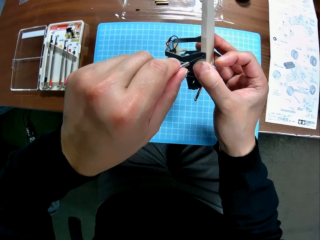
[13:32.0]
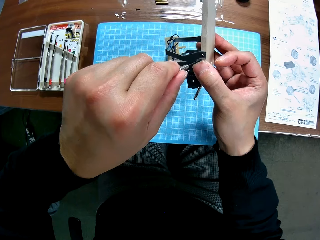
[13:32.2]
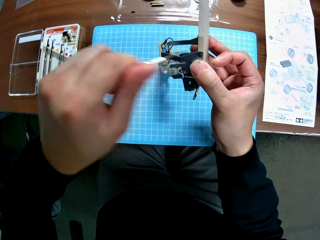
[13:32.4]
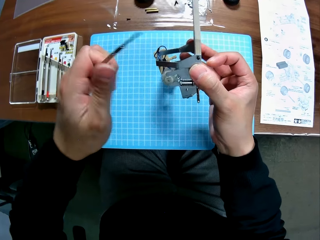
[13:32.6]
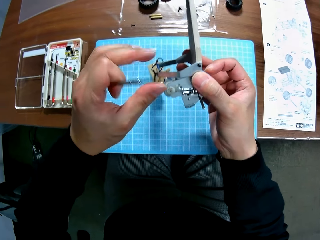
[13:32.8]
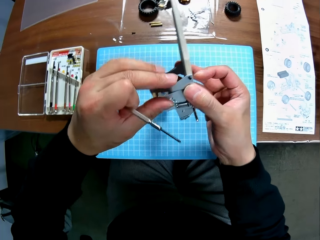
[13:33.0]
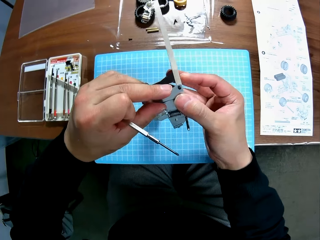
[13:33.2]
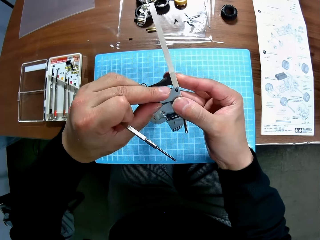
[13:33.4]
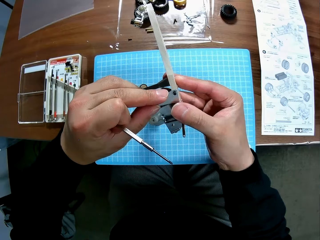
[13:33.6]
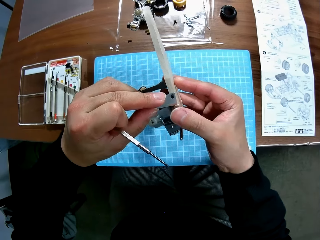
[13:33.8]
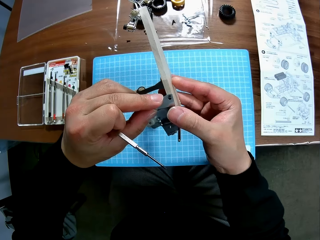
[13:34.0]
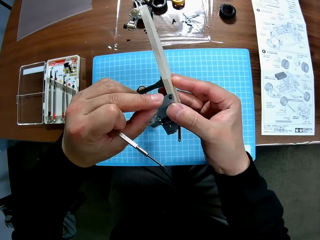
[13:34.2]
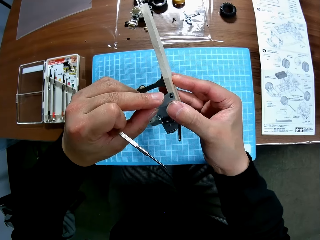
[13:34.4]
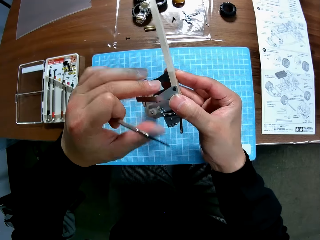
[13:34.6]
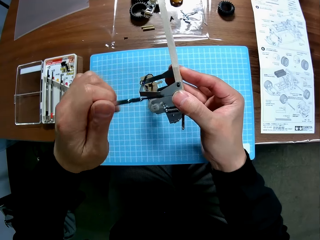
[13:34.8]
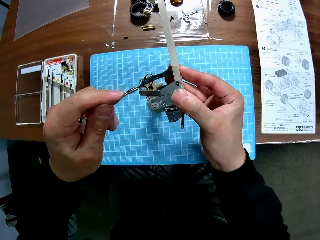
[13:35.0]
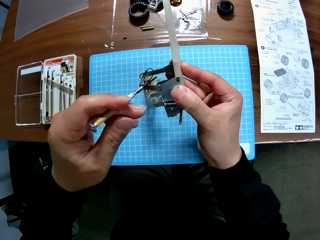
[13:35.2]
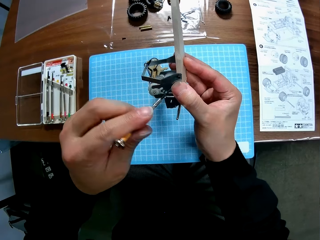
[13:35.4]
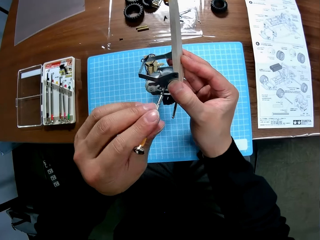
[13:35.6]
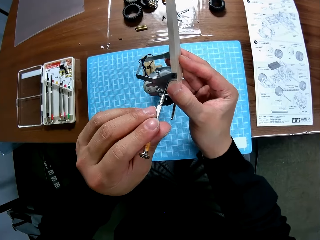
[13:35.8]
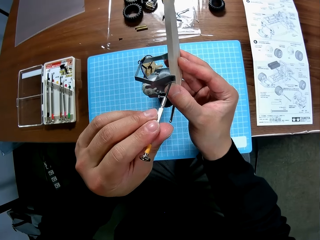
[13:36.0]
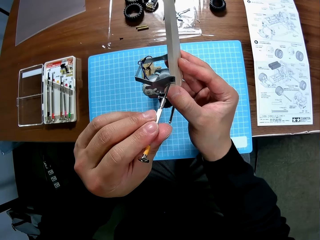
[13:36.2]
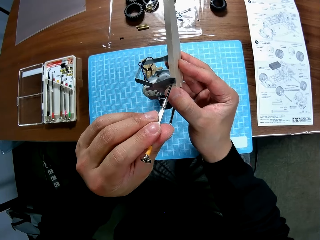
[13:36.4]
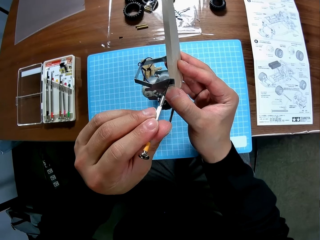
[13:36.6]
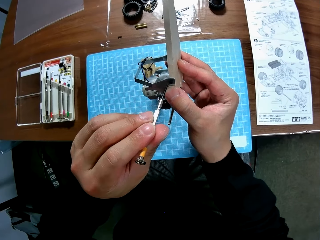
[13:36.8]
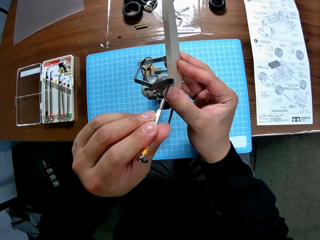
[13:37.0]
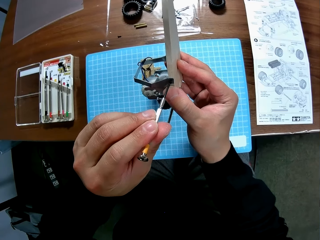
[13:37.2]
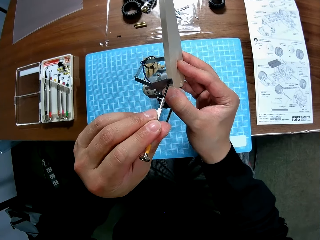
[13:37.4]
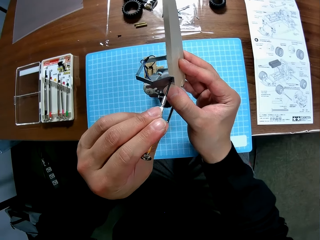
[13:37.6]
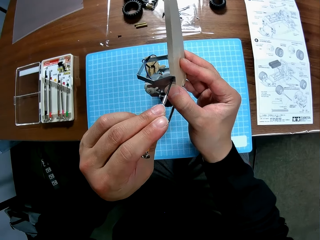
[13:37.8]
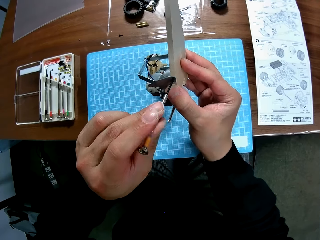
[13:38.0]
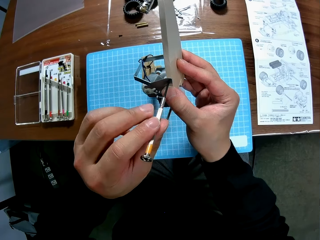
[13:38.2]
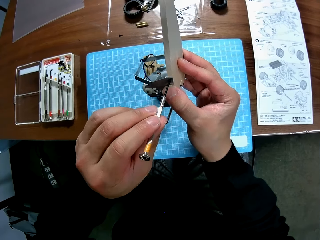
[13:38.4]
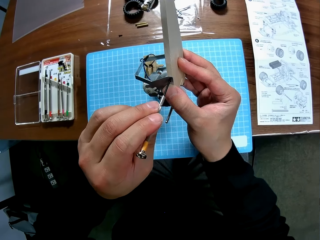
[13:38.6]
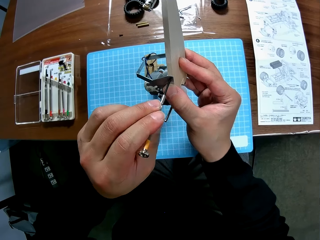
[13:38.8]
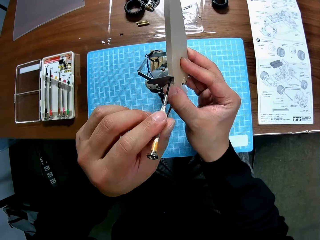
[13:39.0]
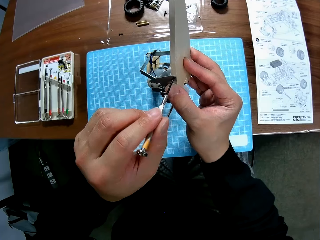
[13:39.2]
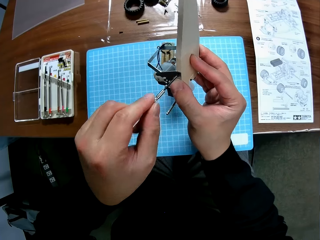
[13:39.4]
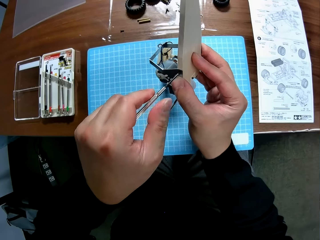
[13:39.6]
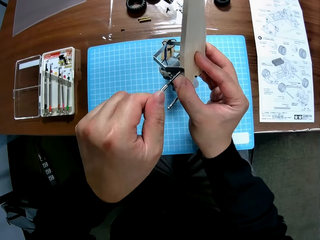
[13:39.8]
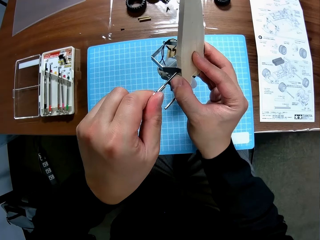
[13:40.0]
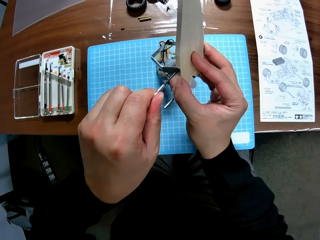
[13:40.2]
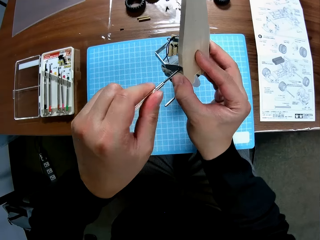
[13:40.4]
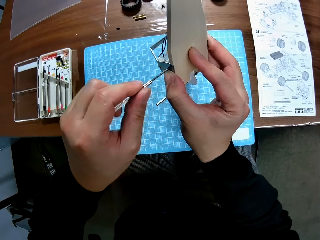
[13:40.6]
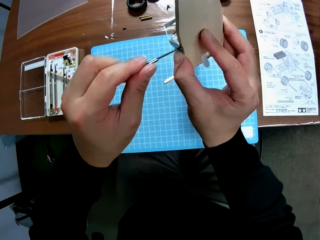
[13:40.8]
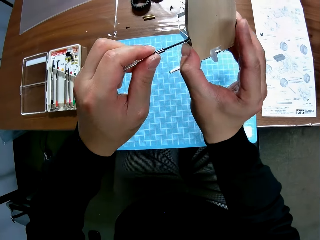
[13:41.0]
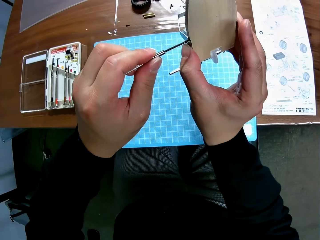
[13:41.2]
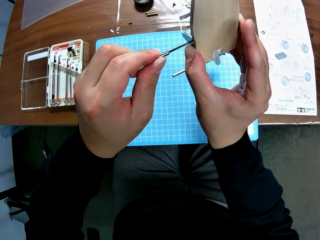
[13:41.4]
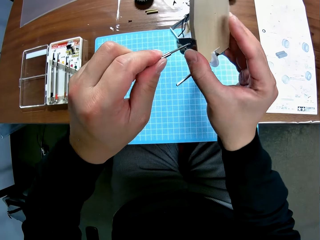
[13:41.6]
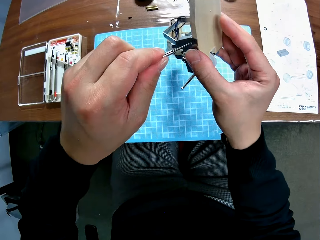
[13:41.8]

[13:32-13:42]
The camera wearer adjusts the toy car engine with his two hands. He continues screwing the toy car engine with the screwdriver.

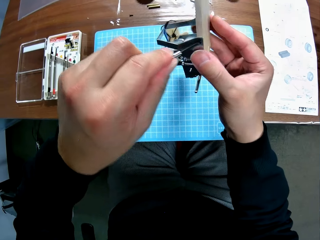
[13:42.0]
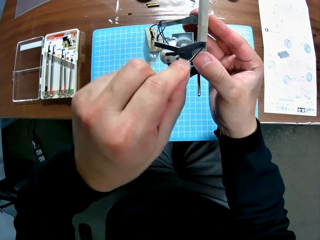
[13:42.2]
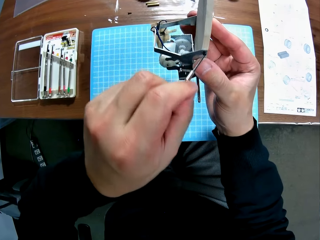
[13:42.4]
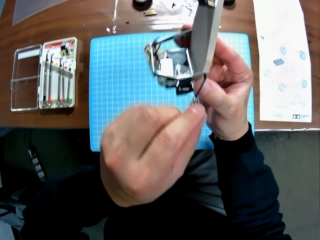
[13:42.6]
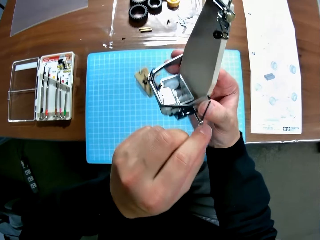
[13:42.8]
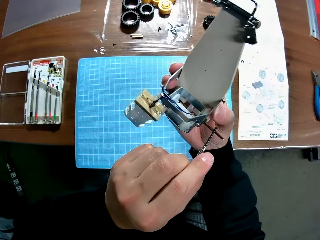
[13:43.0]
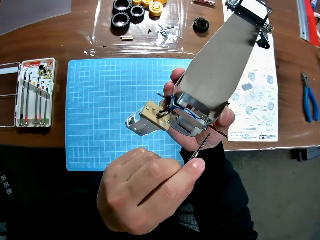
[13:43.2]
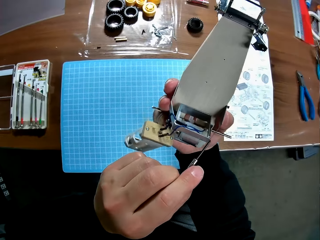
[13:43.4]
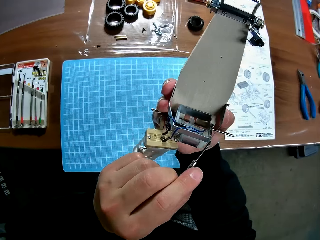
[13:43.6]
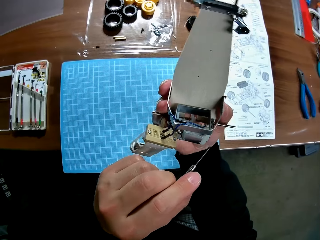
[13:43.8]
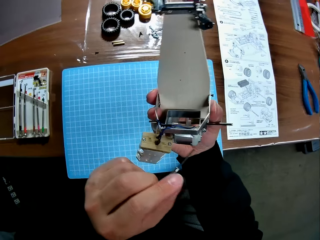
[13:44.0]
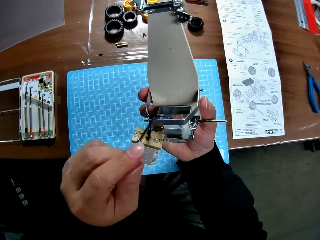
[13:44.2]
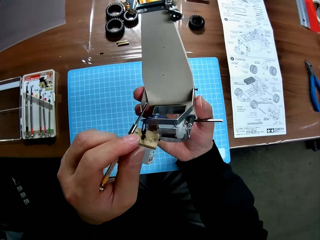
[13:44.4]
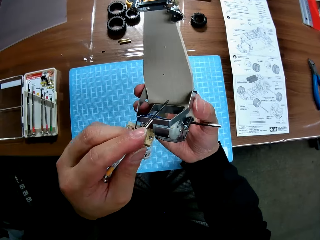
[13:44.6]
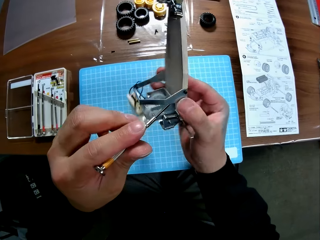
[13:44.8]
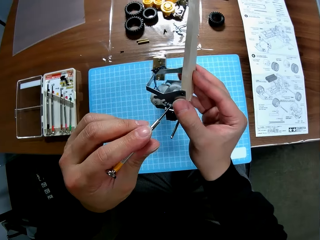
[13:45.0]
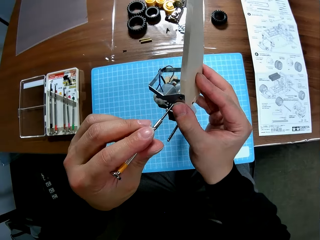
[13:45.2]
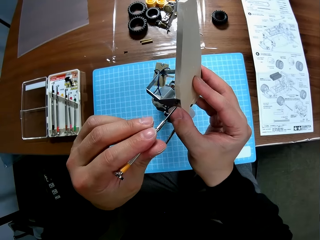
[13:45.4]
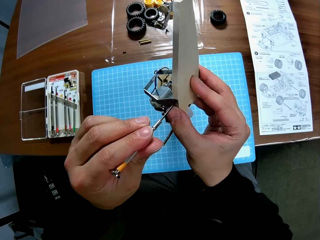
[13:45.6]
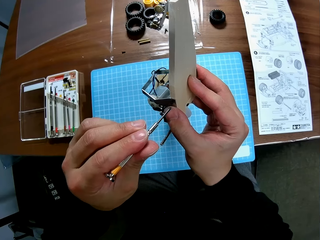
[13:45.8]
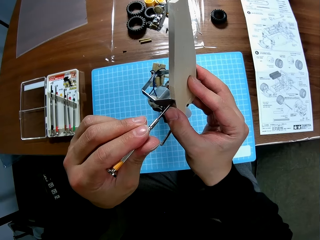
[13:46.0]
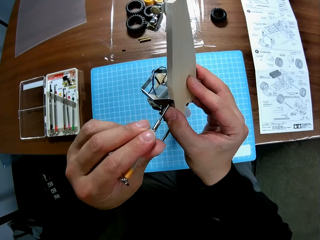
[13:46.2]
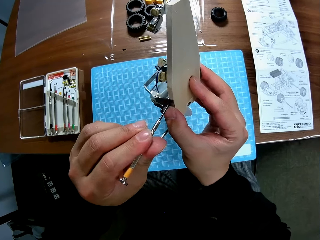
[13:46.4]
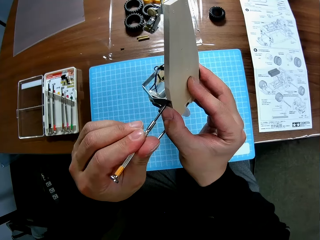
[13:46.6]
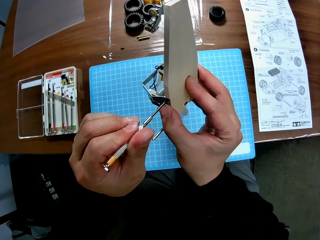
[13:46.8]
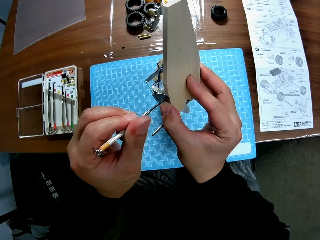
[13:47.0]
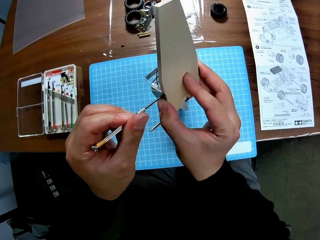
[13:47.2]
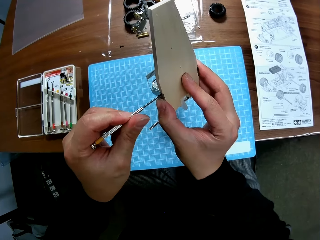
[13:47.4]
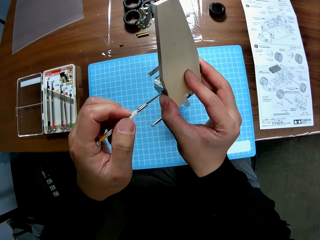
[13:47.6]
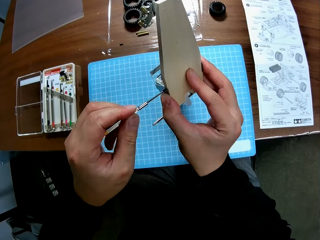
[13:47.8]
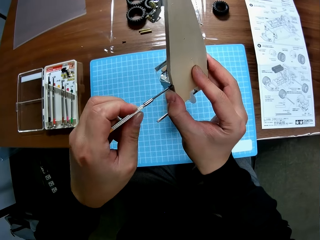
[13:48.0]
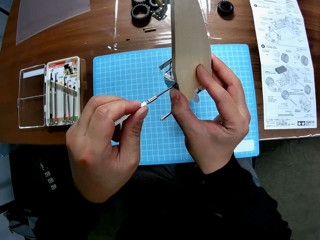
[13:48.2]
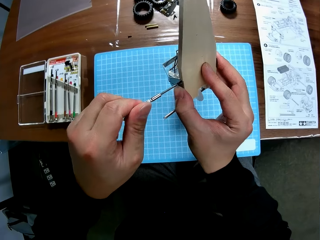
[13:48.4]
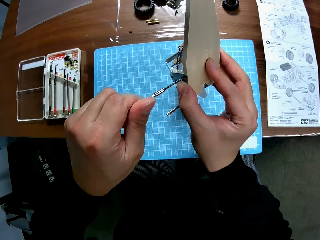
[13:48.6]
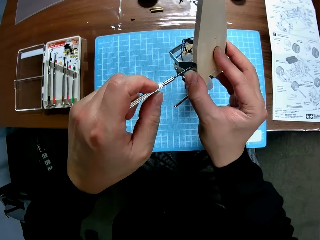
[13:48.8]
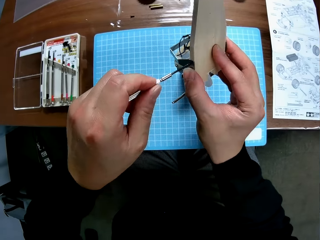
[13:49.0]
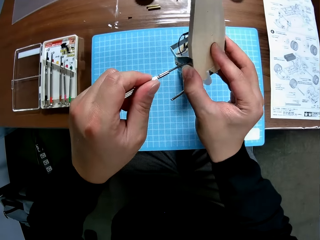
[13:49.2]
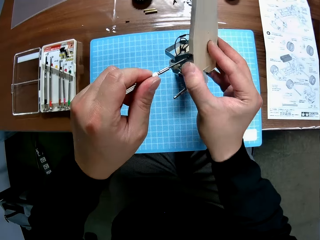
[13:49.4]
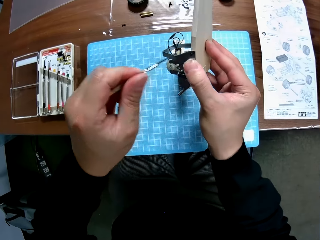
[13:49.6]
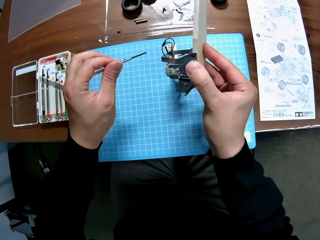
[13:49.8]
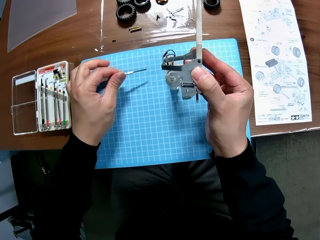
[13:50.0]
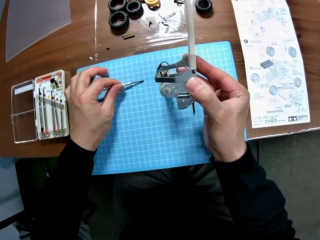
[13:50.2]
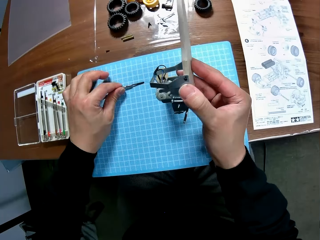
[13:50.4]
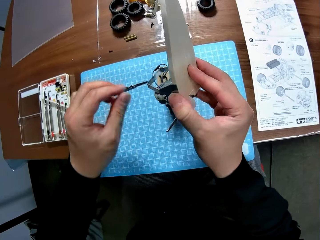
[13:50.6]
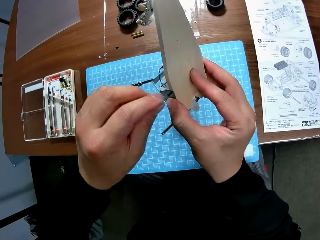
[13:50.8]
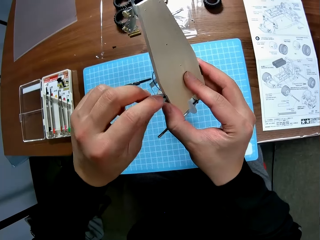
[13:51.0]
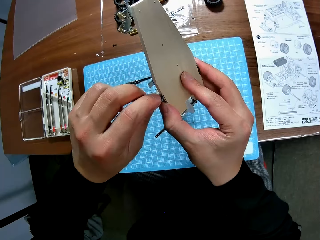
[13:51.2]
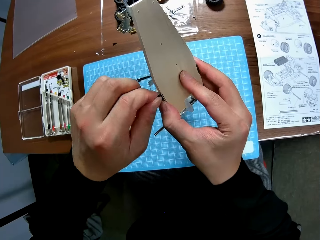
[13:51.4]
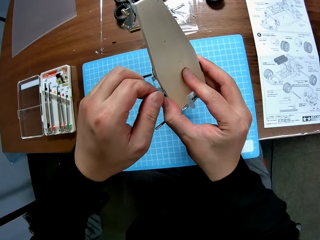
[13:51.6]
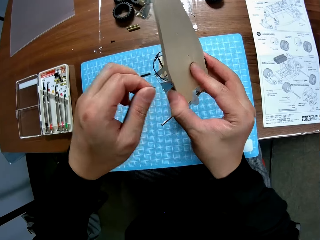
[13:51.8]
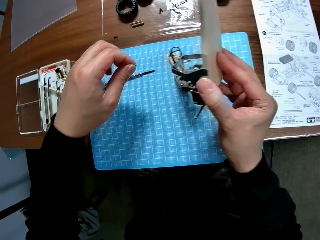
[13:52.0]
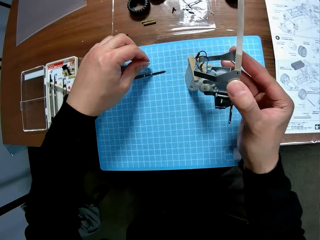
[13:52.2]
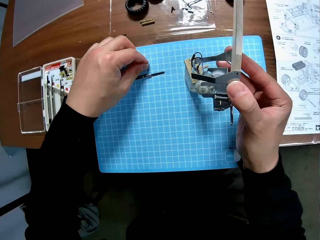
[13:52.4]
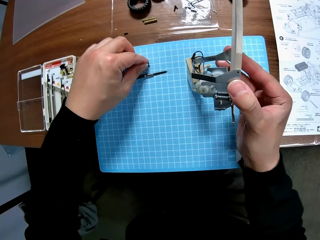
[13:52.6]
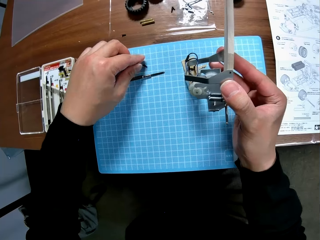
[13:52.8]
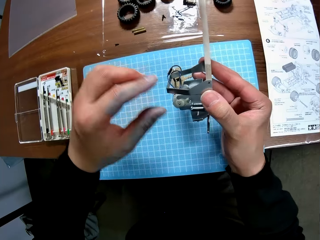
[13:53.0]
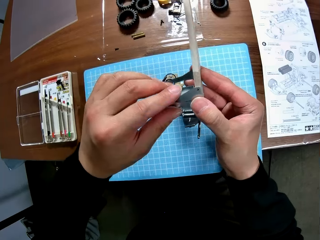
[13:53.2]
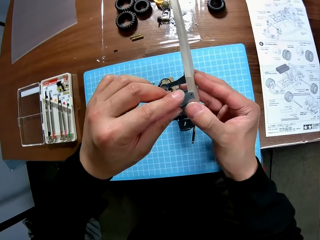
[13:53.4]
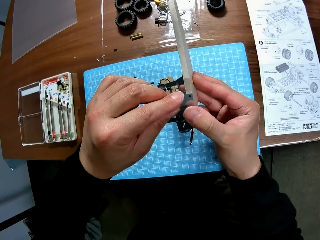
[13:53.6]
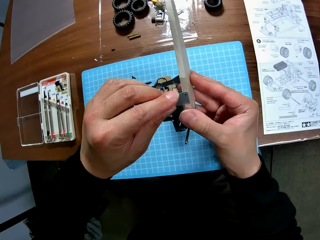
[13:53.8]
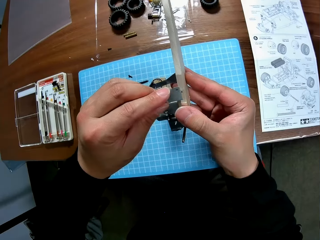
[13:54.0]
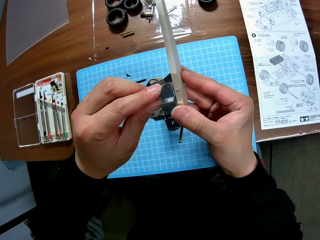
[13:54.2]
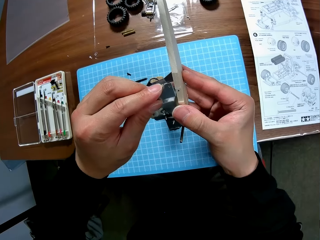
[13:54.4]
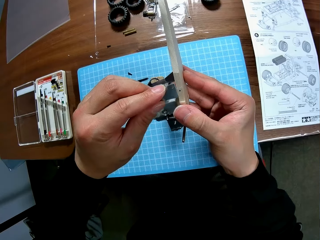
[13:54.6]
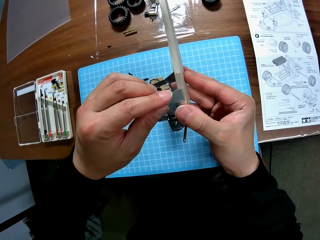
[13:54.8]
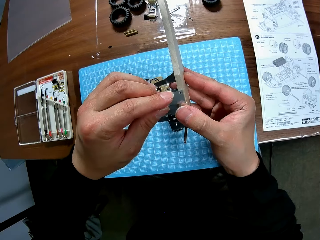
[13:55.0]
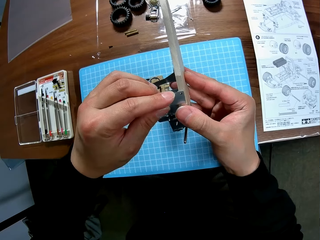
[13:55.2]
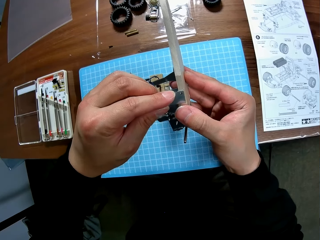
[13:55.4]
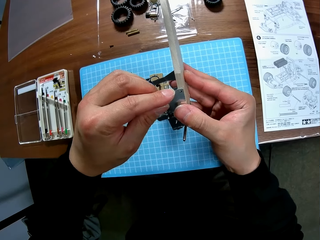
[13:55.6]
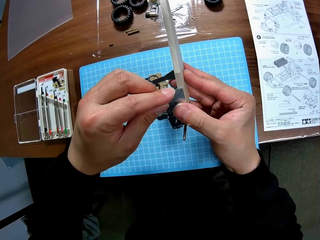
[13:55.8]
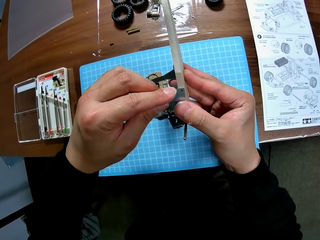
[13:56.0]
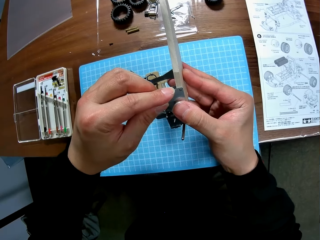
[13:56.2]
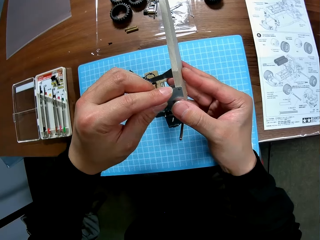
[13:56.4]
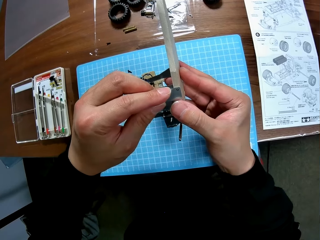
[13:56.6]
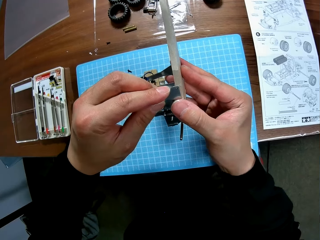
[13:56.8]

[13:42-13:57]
The camera wearer looks at the toy car engine in his right hand. He unscrews. He continues screwing the toy car with the screwdriver in his left hand. He drops the screwdriver on the table with his left hand. He removes the screw by hand. He drops a small component of the toy car on the table with his left hand. He adjusts part of the toy car. He assembles the parts of the toy car on his hands.
